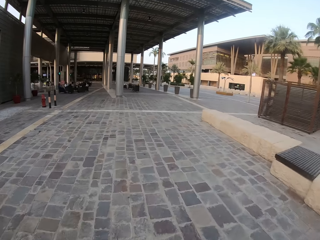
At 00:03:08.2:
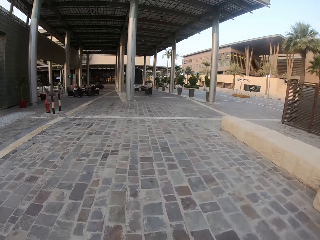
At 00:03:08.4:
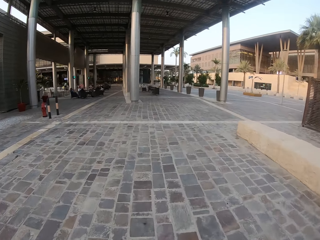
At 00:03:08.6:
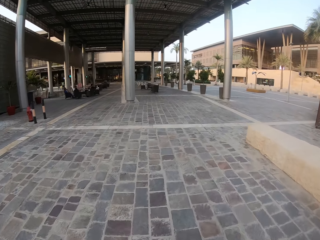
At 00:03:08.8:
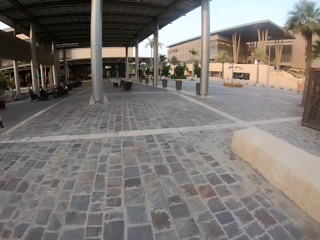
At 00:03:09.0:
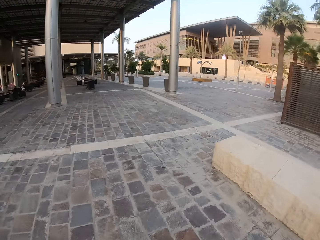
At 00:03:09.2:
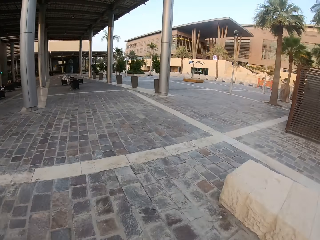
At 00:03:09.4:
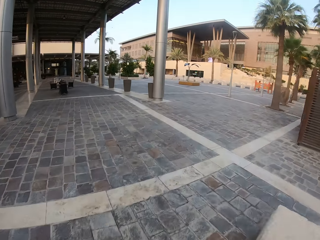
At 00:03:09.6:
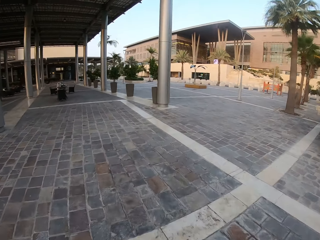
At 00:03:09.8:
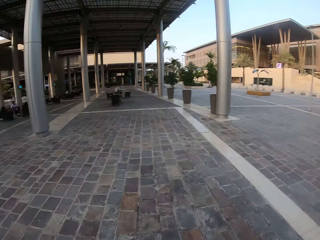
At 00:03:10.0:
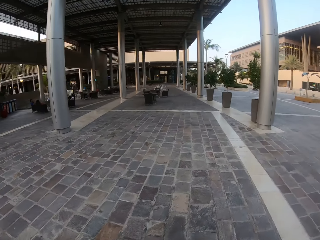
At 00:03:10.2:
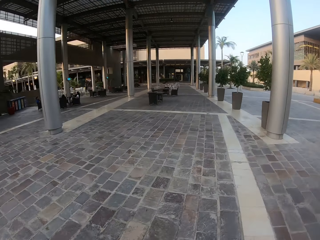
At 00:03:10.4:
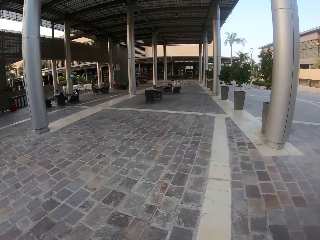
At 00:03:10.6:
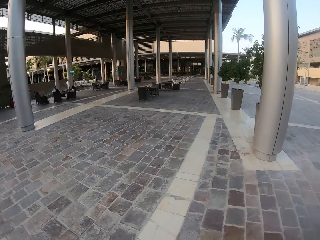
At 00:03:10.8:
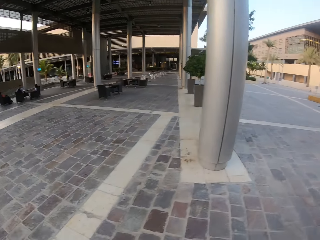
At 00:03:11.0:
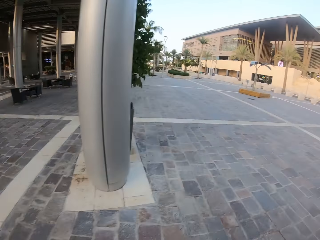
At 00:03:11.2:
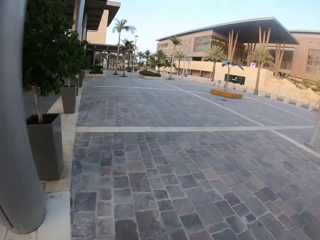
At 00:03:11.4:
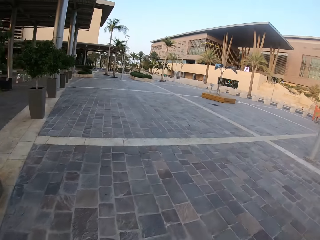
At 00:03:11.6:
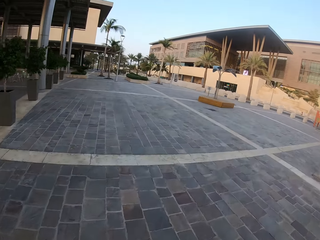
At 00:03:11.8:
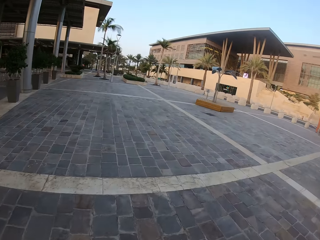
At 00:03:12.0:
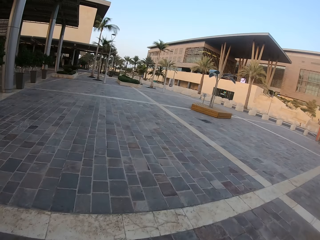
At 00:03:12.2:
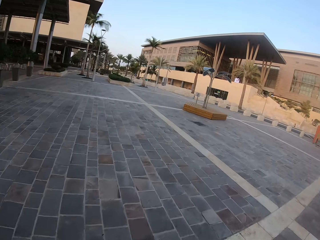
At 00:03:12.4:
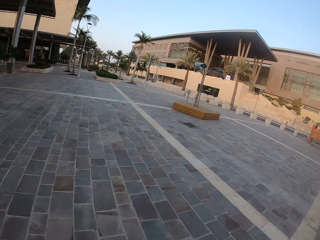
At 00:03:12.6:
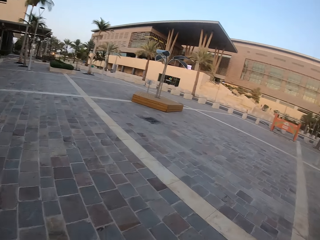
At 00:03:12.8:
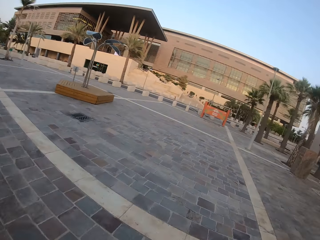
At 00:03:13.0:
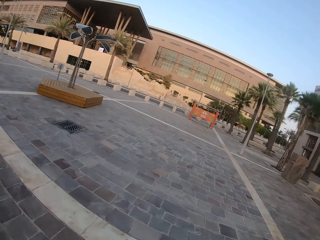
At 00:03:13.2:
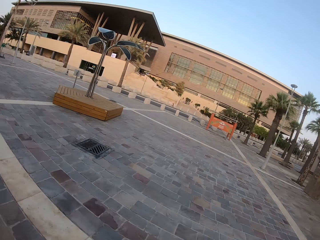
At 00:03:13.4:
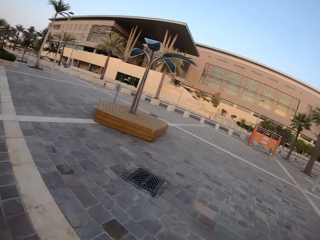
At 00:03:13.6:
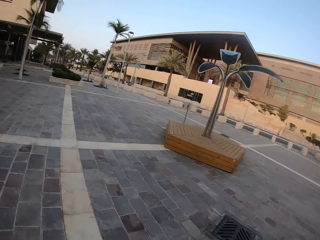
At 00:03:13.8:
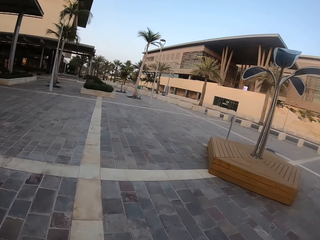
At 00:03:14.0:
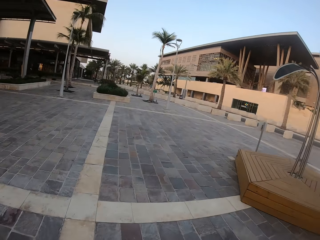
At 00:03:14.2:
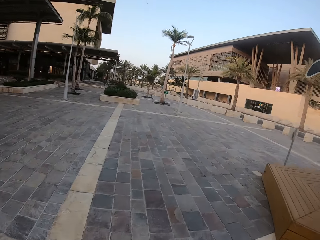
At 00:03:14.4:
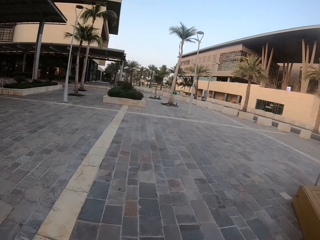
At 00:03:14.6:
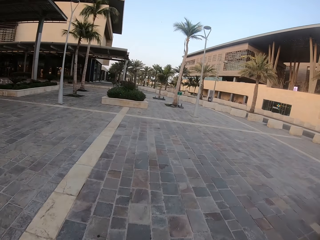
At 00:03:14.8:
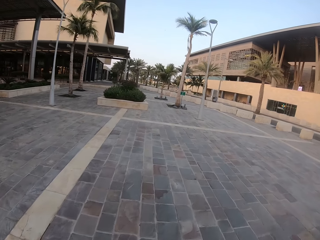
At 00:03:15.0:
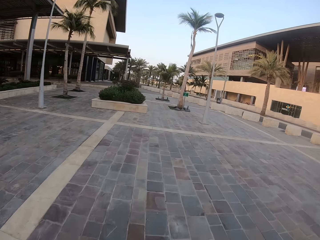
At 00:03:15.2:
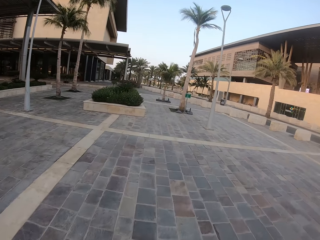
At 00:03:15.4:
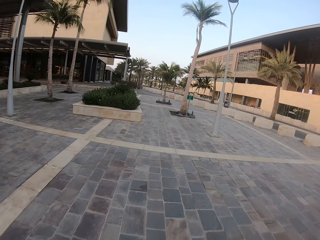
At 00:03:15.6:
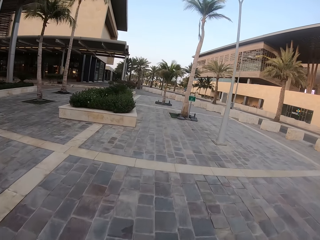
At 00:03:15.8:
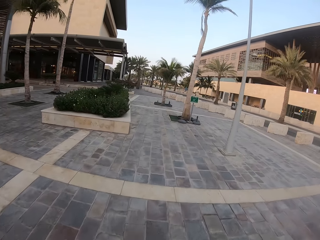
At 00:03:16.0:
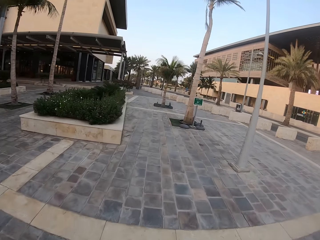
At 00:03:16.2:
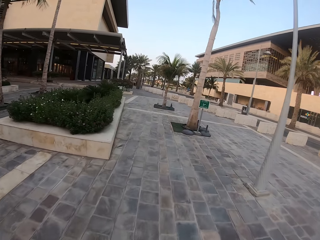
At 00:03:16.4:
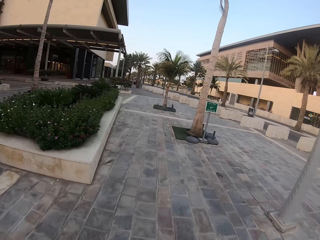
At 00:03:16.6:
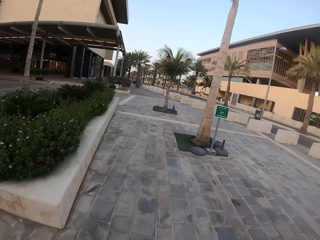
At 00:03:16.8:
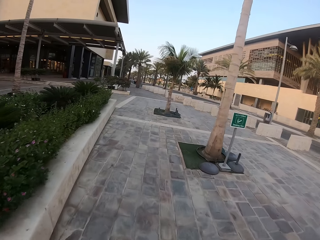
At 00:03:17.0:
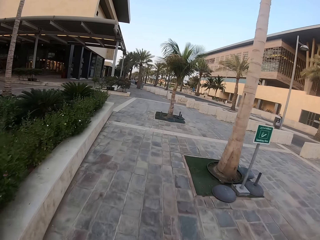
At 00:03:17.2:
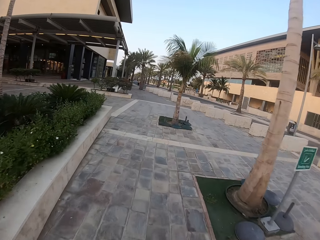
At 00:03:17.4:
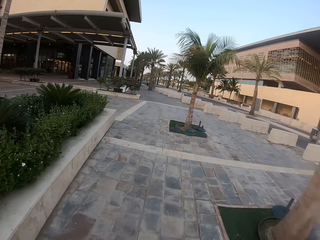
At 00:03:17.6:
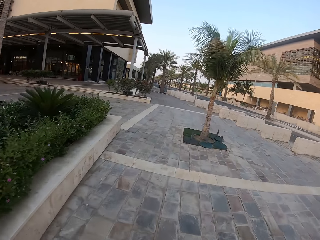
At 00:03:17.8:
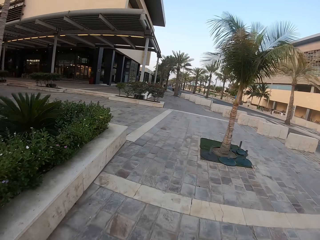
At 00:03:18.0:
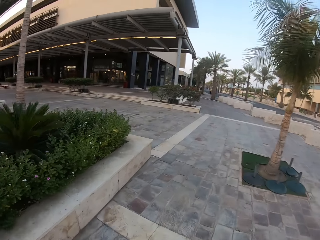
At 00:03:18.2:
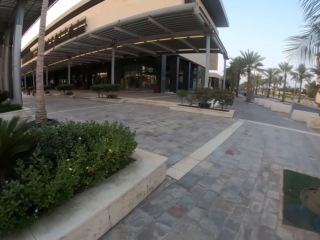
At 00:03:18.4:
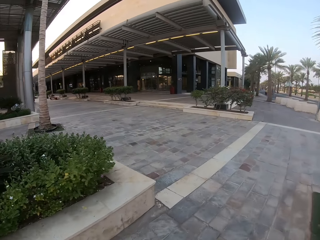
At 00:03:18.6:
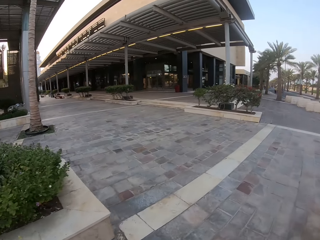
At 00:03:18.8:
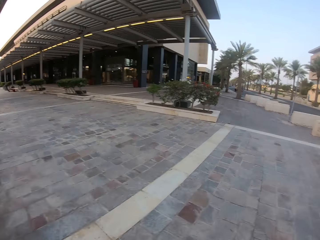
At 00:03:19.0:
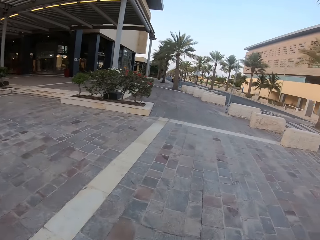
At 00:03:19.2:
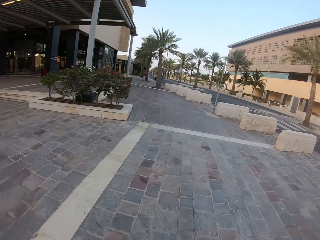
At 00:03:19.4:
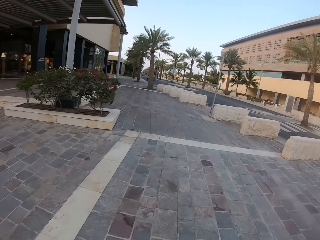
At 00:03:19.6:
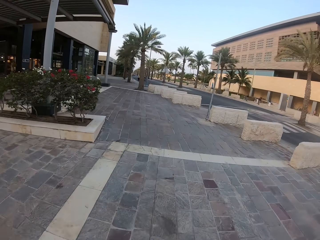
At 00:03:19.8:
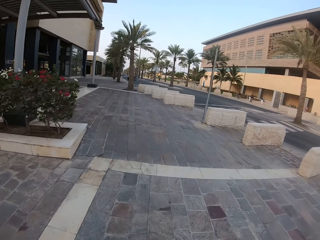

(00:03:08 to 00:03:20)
The camera wearer rotates the camera.

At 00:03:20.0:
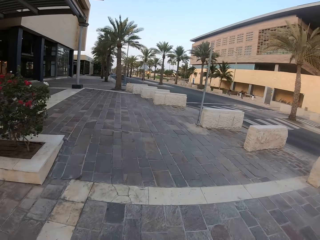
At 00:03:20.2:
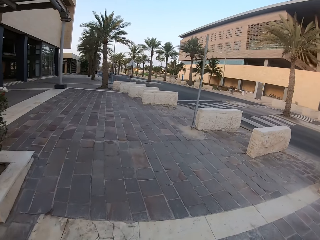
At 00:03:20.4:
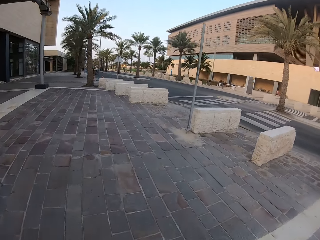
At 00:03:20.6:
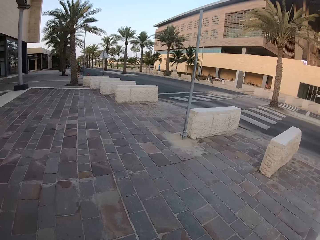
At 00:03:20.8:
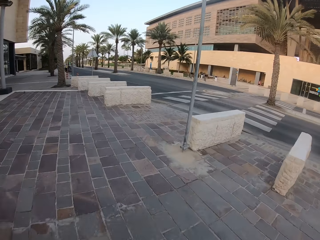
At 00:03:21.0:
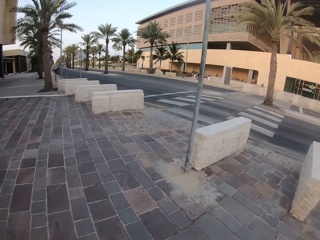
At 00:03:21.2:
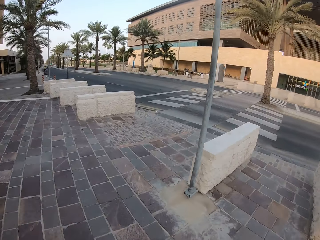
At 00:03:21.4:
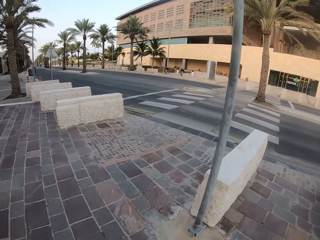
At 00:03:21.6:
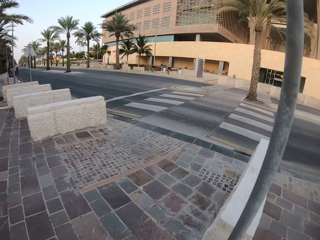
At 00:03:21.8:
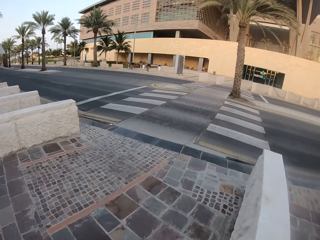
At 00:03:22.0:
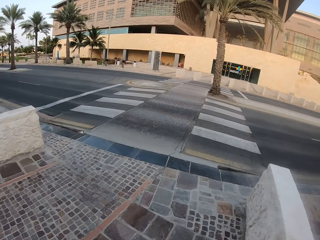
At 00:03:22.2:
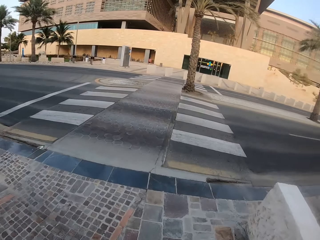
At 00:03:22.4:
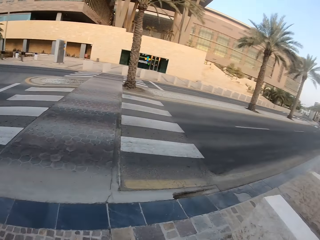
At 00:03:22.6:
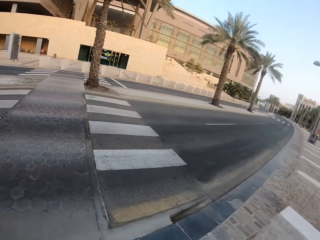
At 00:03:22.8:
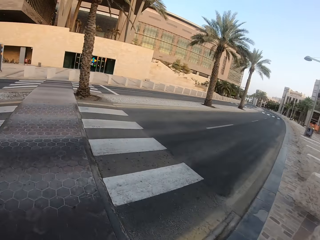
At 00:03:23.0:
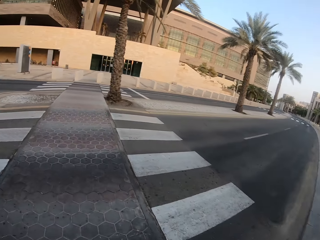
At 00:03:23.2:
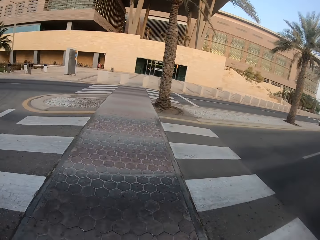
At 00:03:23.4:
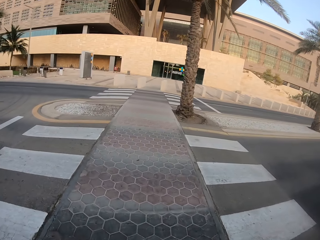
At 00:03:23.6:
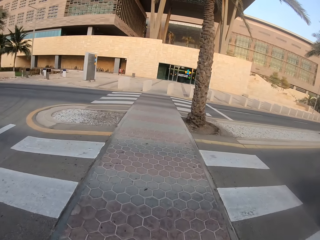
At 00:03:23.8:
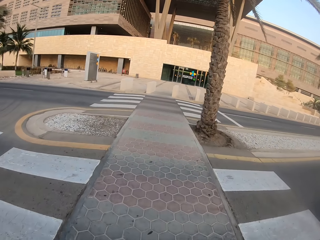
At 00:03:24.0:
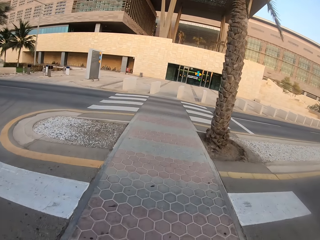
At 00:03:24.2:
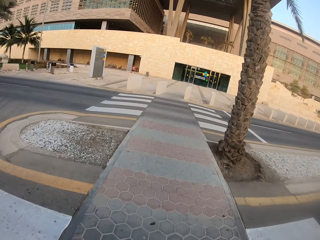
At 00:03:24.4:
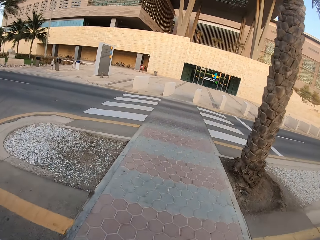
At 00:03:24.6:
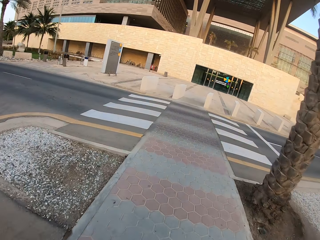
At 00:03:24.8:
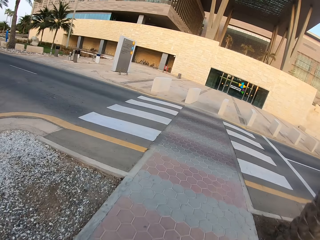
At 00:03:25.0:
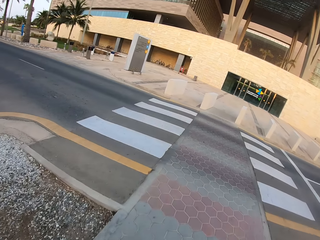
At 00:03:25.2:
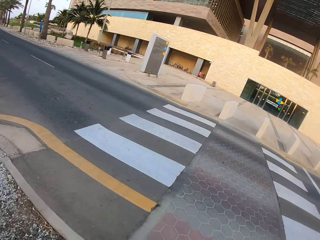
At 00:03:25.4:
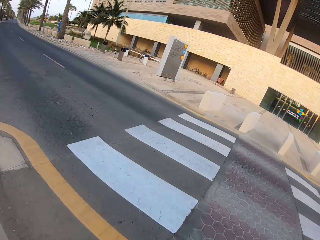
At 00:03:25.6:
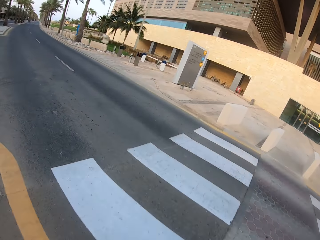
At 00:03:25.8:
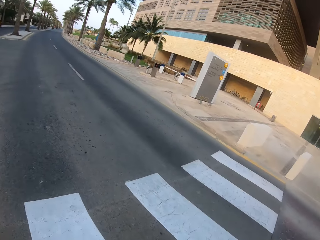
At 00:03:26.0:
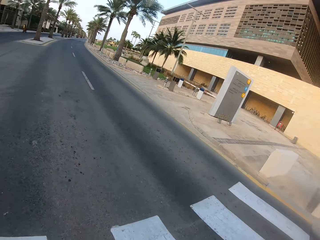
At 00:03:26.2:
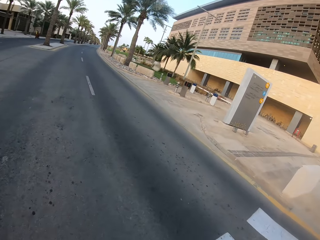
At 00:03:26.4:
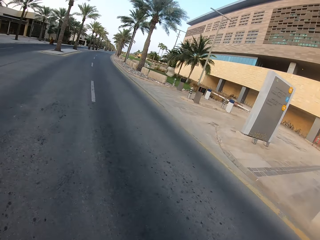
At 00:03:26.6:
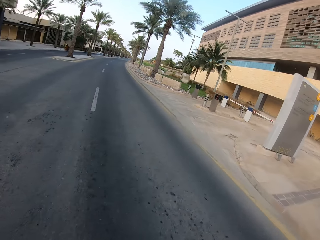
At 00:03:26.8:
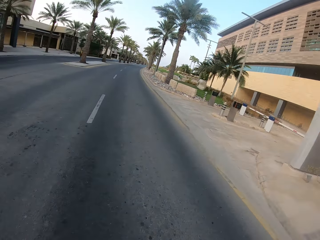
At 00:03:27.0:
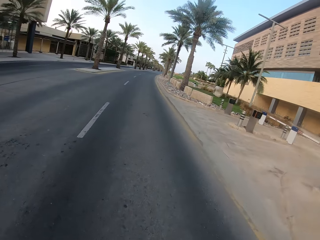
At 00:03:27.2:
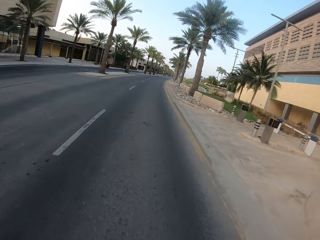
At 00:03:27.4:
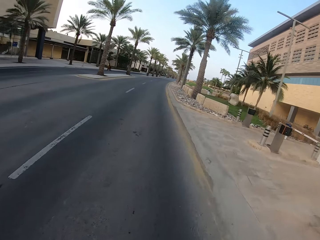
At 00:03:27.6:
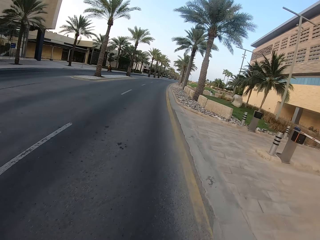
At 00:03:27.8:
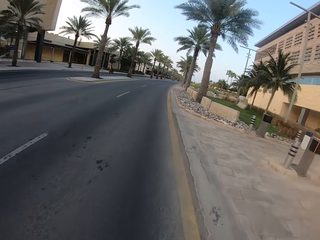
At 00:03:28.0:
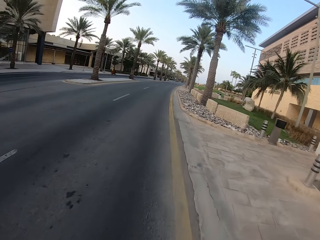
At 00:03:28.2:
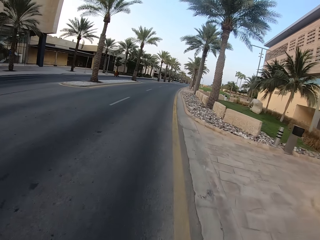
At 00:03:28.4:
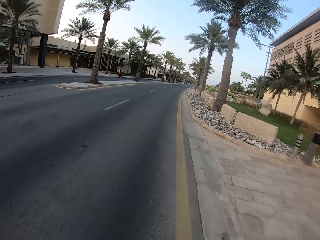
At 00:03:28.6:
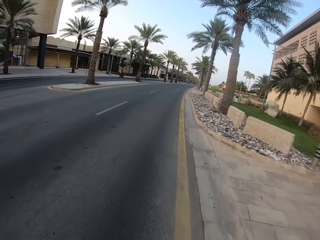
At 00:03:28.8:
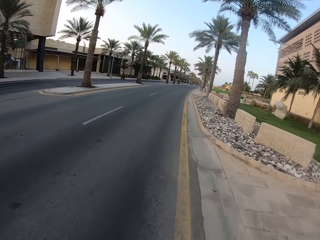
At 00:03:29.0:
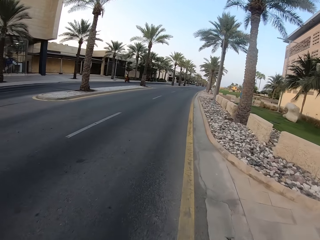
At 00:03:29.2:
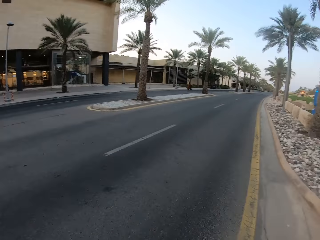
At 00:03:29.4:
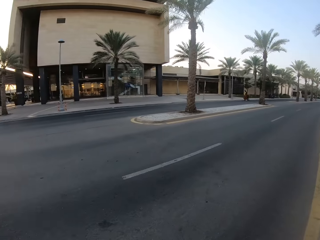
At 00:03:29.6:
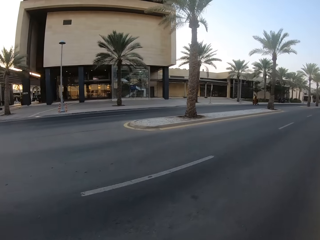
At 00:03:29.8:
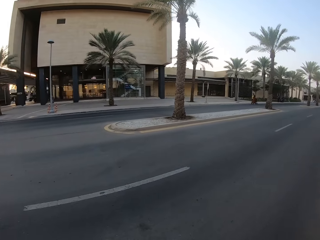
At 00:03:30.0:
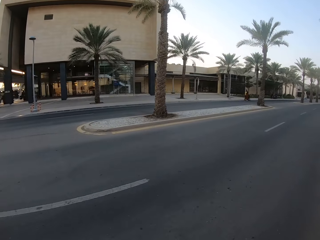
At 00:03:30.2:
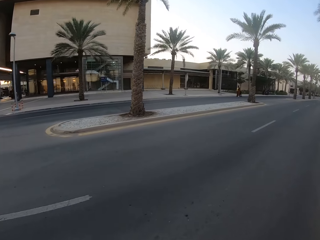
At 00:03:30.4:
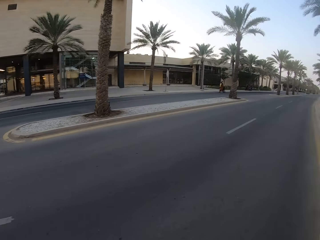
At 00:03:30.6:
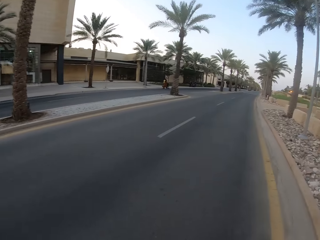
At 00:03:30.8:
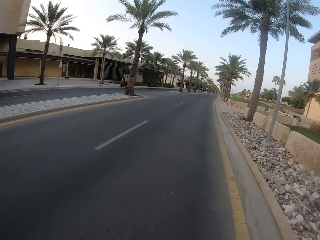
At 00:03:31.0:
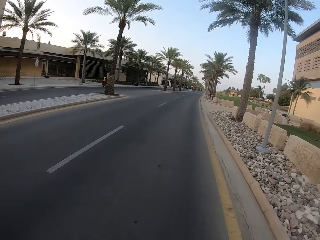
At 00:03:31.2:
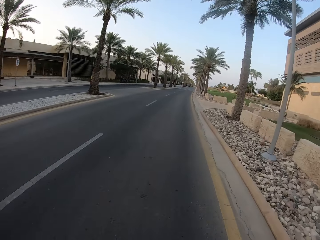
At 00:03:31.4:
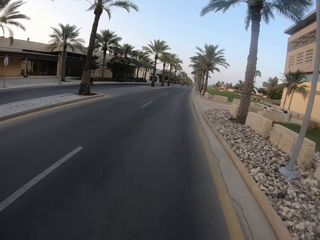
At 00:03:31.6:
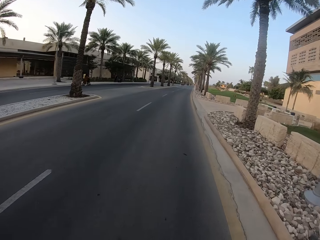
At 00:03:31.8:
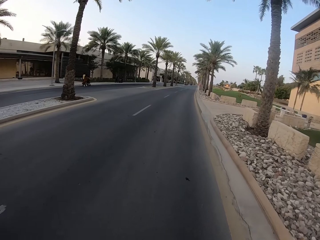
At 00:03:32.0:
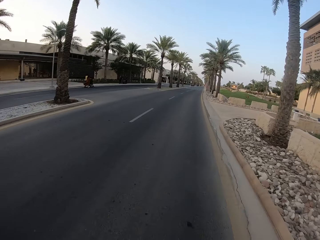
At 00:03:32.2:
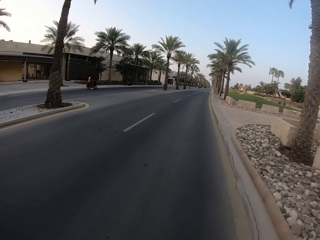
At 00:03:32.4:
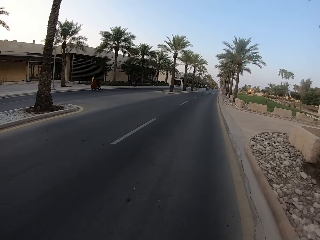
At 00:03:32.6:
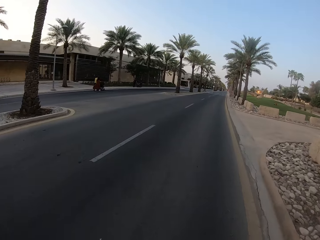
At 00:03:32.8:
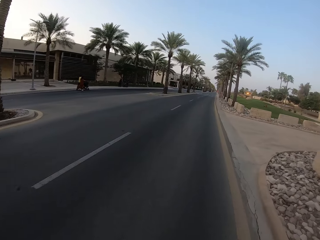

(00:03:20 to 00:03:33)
The camera wearer rides the bicycle across the road. They ride the bicycle on the road and look left.
